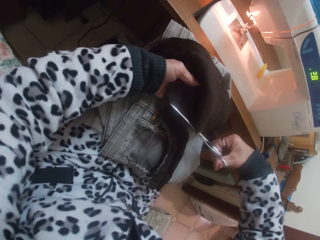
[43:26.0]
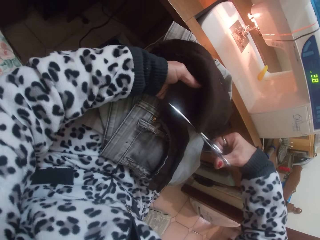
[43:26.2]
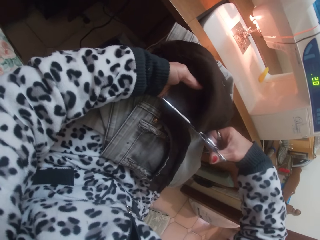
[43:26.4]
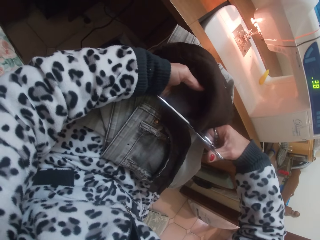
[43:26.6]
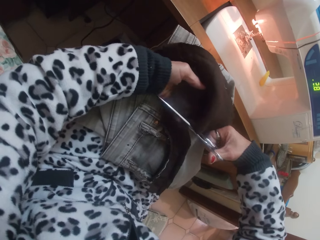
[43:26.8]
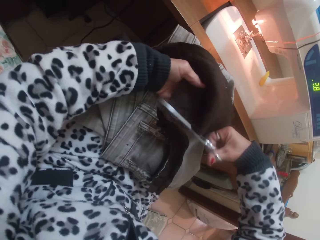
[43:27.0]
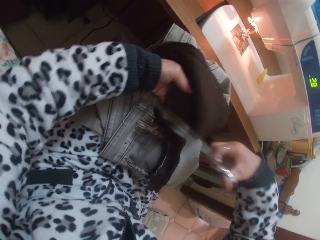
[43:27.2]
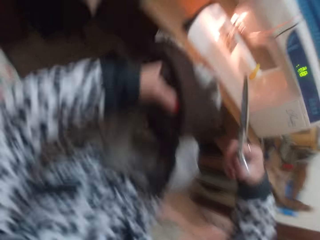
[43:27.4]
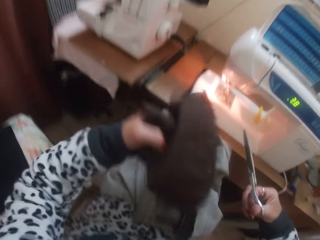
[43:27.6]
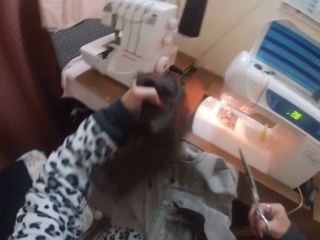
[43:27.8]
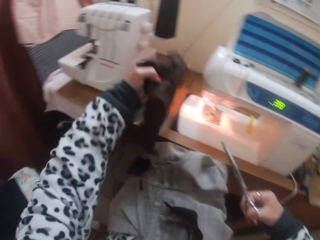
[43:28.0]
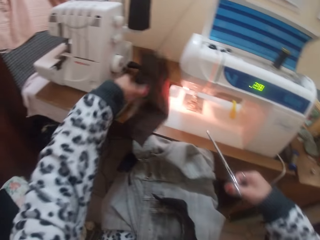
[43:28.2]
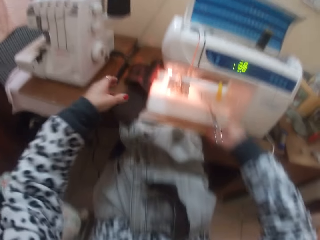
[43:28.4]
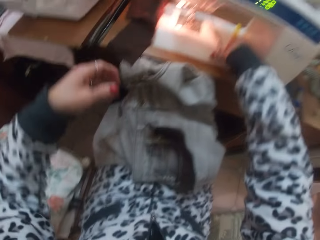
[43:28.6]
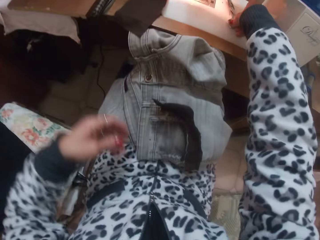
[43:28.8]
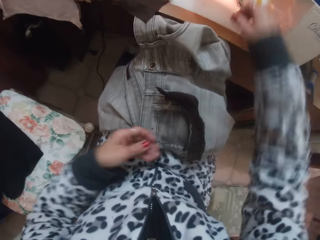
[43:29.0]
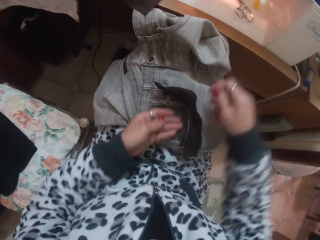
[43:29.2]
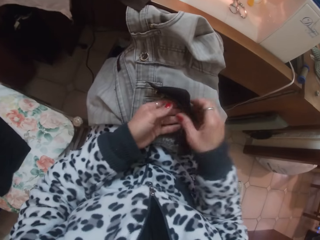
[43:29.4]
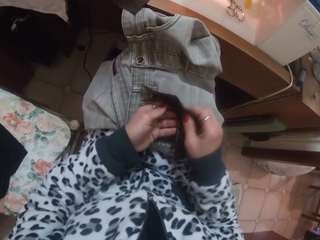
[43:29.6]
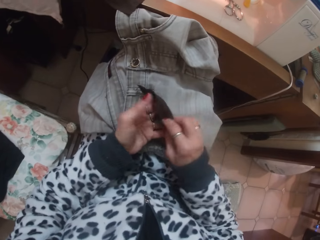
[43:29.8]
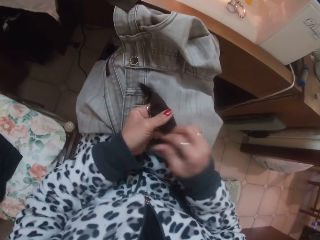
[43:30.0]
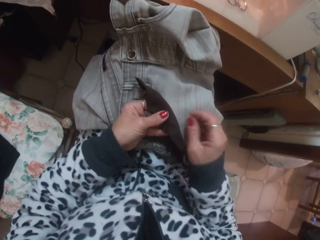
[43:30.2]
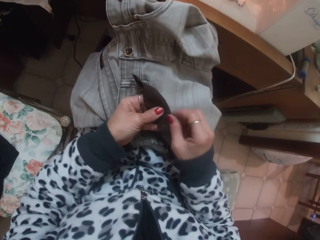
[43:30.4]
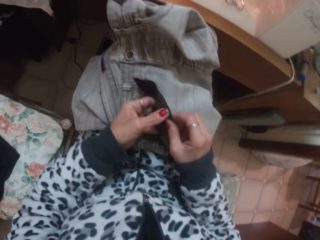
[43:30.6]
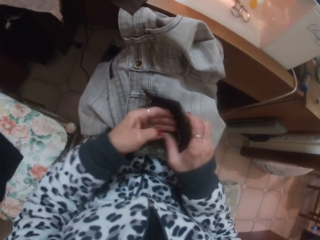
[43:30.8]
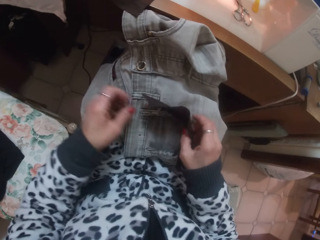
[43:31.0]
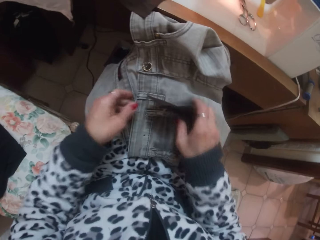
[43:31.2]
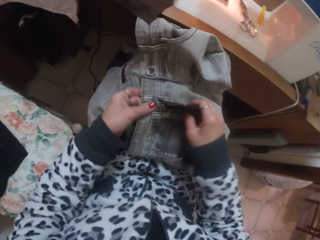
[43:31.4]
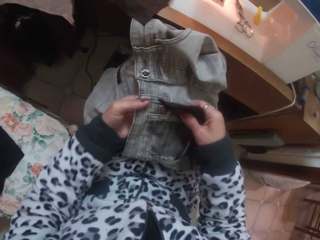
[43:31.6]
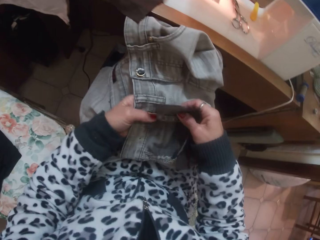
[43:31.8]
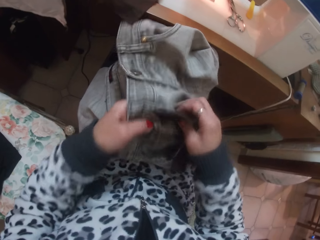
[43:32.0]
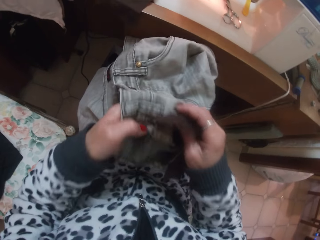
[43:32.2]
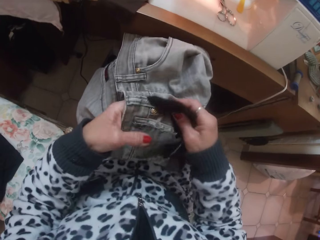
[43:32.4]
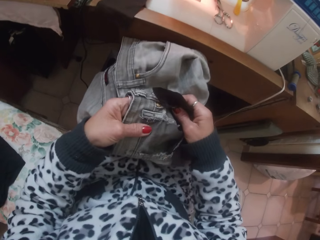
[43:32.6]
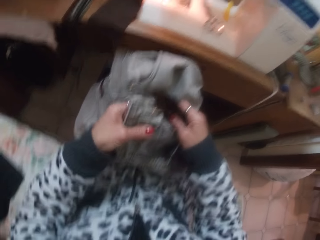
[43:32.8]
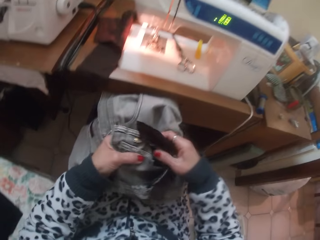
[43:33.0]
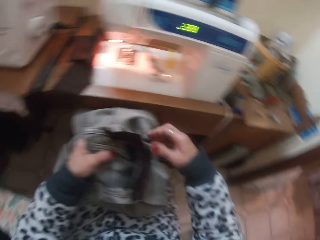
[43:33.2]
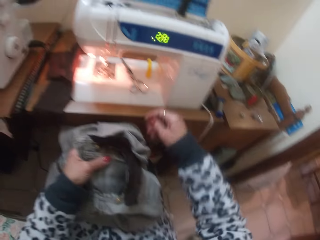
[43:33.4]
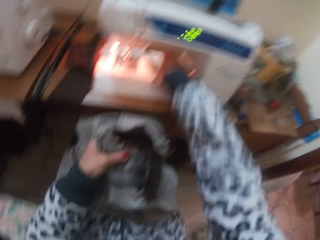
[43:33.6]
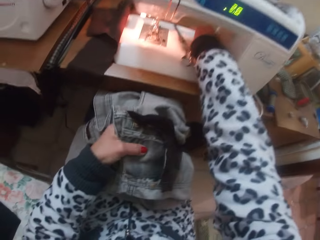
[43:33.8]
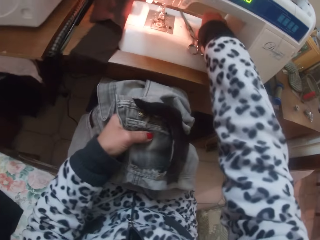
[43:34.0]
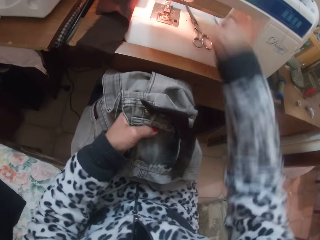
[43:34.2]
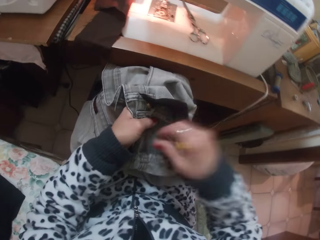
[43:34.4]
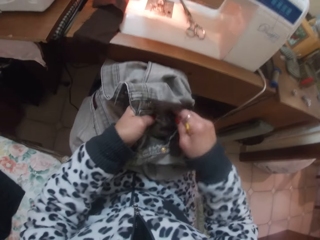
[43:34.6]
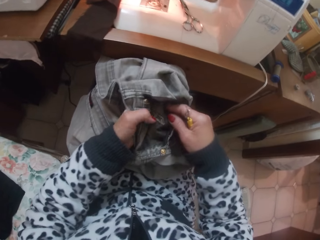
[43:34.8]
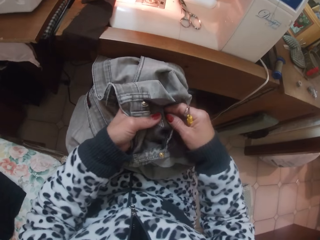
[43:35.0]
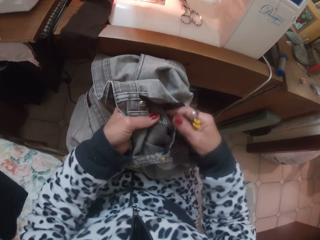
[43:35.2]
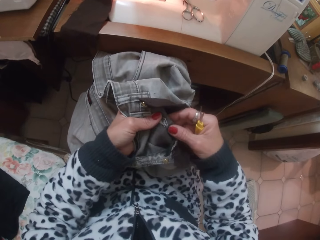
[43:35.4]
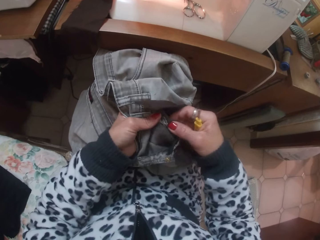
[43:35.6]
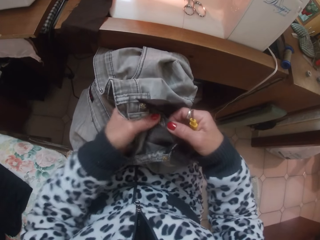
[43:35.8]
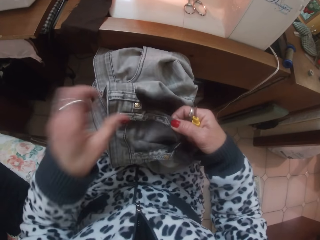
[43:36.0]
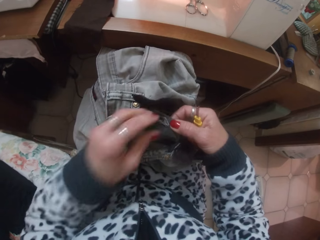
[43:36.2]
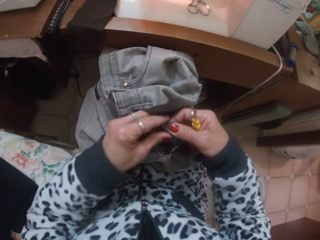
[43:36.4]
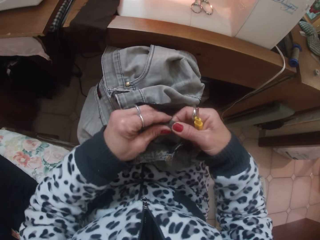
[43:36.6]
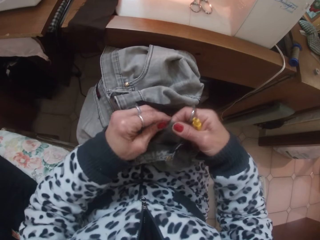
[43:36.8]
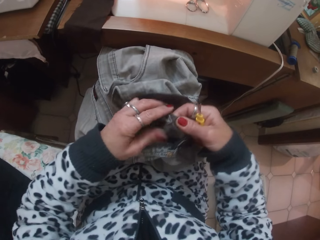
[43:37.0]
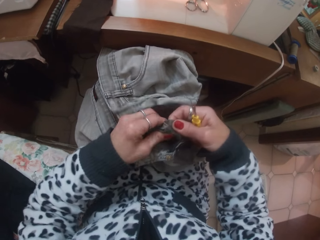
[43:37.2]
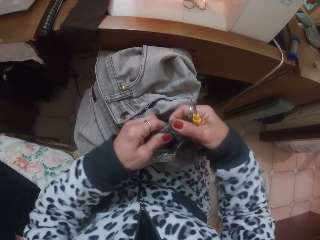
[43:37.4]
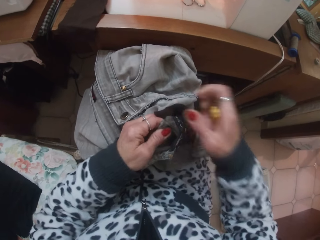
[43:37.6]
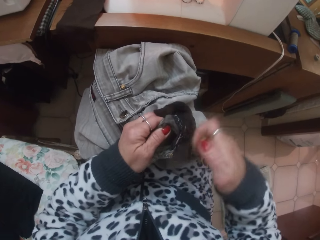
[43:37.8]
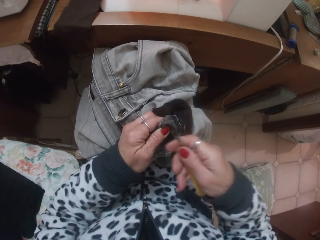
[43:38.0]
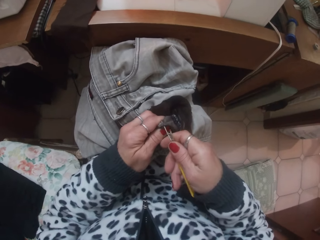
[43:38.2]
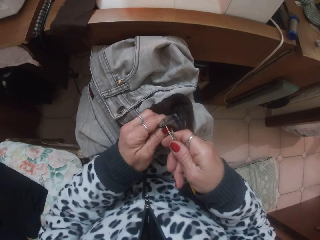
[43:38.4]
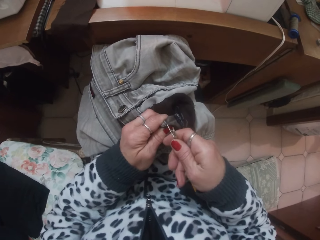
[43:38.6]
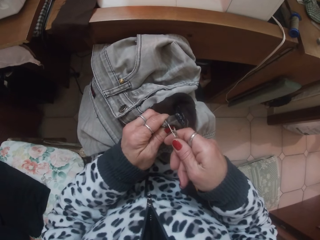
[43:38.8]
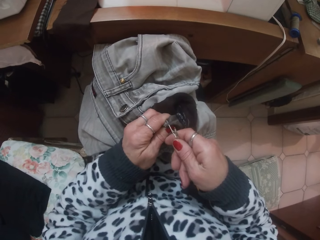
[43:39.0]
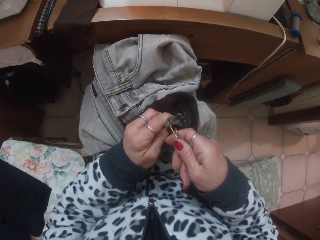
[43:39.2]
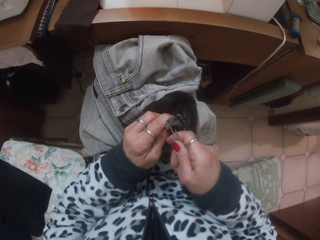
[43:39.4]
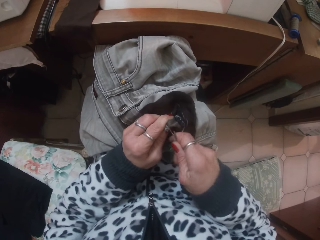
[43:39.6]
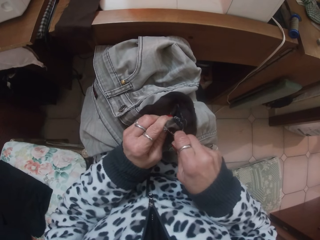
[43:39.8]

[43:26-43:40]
The camera wearer cuts the cloth. She places the cut fabric on the sewing table with her left hand. She drops the scissors on the sewing bed with her right hand. She adjusts the fabric with both hands. She inspects the cloth. She picks a seam ripper on the sewing bed with her left hand. She holds the cloth. She removes thread from the jean with the seam ripper in her right hand.

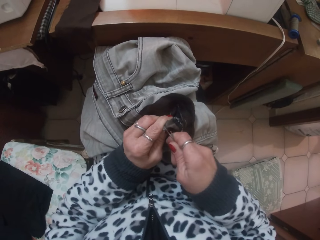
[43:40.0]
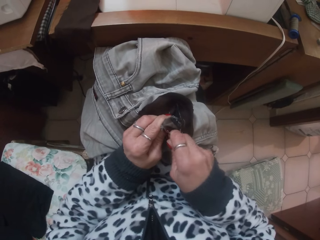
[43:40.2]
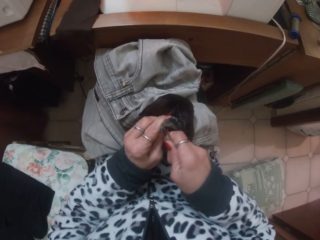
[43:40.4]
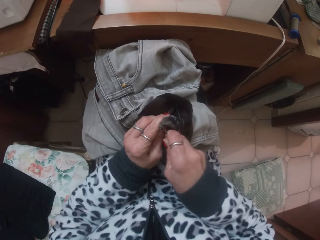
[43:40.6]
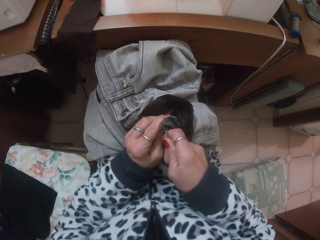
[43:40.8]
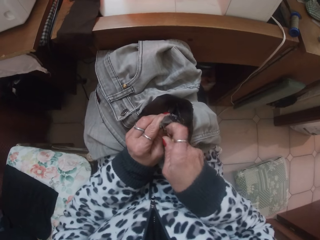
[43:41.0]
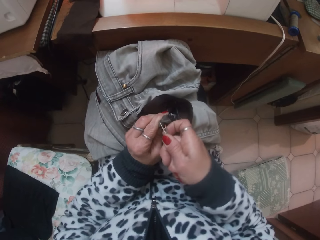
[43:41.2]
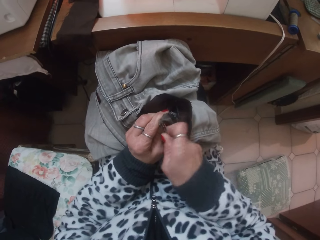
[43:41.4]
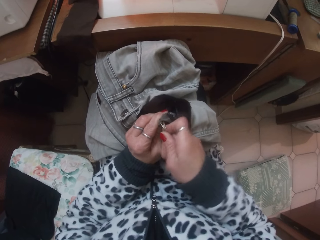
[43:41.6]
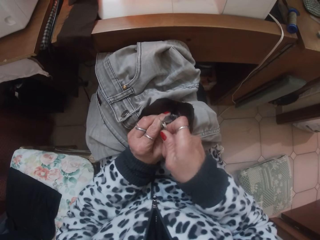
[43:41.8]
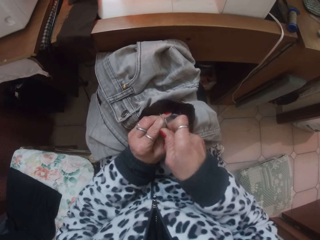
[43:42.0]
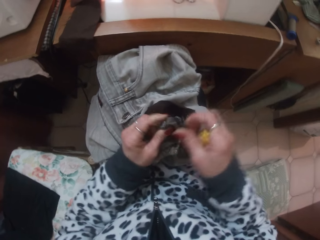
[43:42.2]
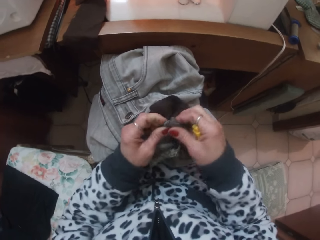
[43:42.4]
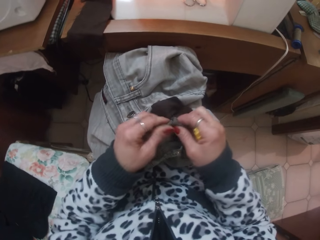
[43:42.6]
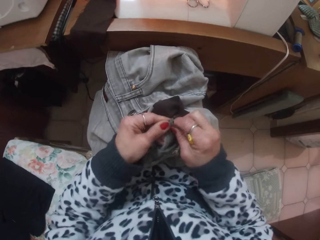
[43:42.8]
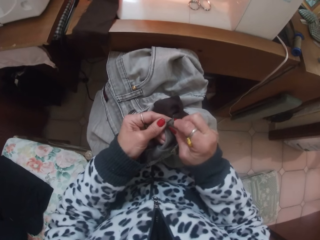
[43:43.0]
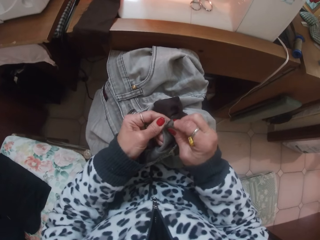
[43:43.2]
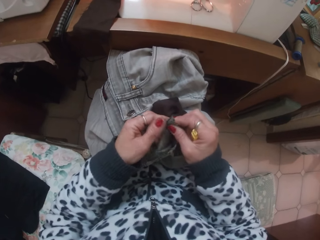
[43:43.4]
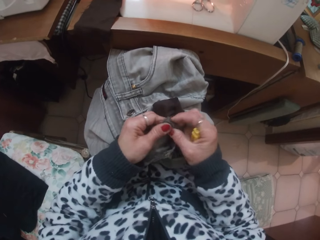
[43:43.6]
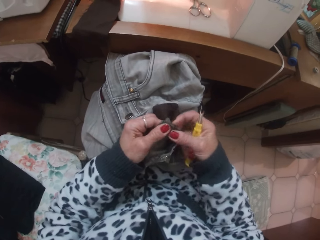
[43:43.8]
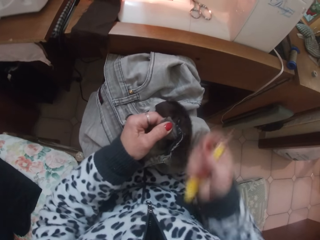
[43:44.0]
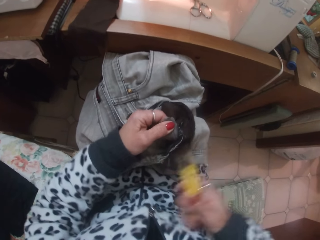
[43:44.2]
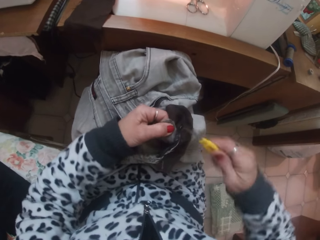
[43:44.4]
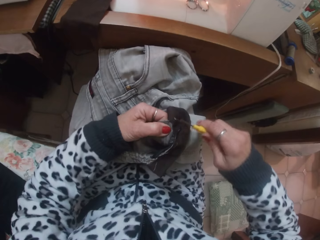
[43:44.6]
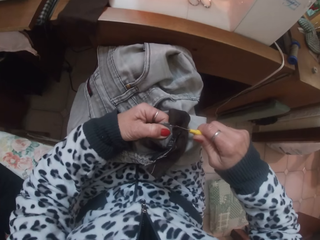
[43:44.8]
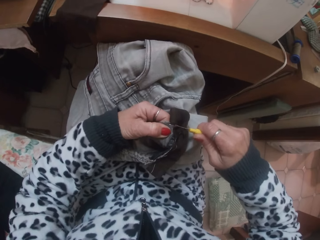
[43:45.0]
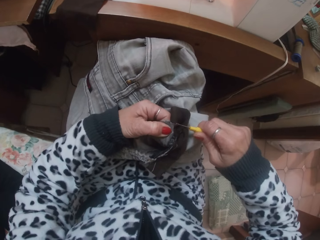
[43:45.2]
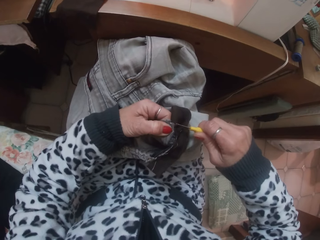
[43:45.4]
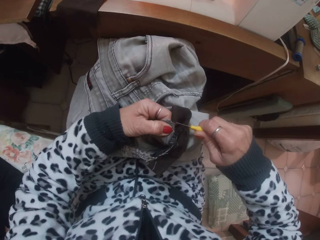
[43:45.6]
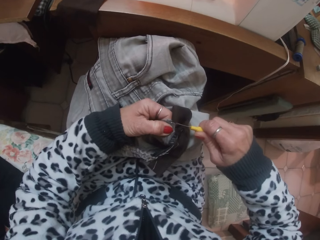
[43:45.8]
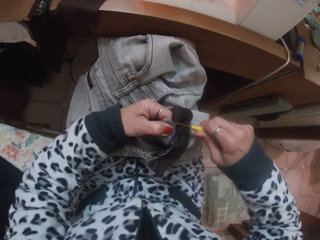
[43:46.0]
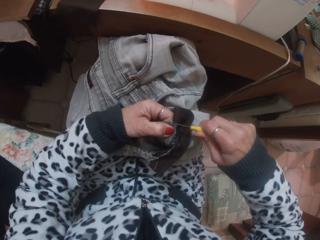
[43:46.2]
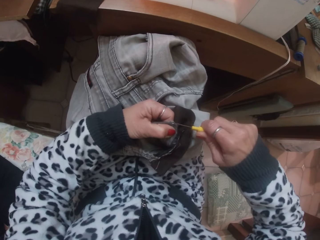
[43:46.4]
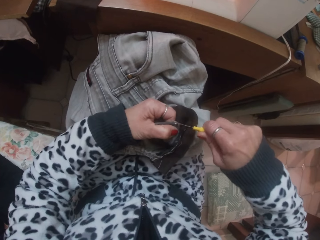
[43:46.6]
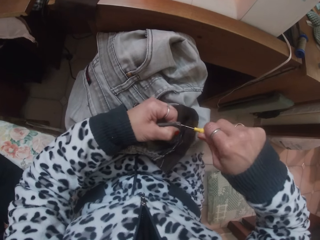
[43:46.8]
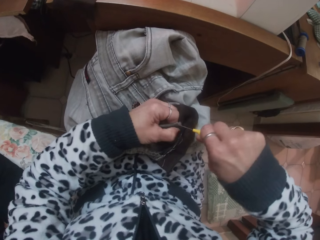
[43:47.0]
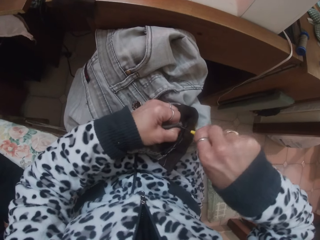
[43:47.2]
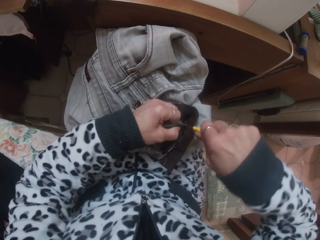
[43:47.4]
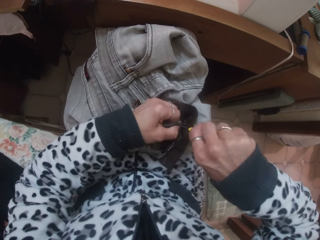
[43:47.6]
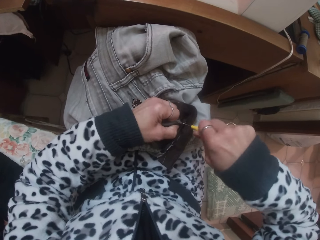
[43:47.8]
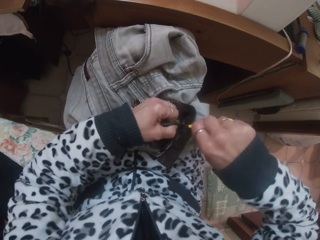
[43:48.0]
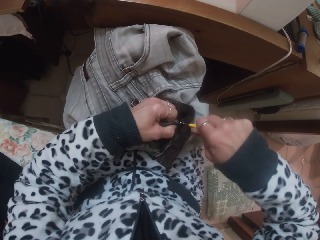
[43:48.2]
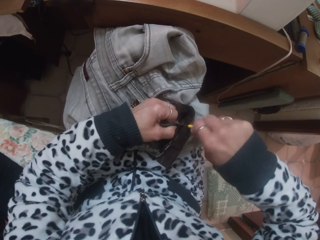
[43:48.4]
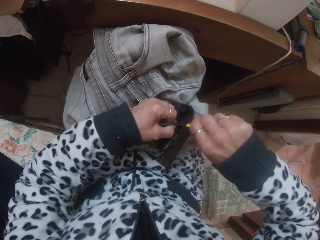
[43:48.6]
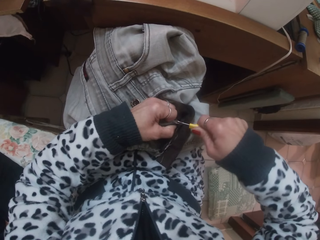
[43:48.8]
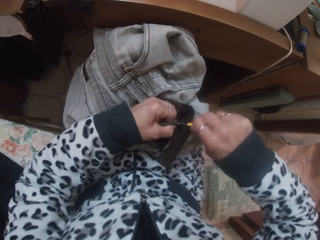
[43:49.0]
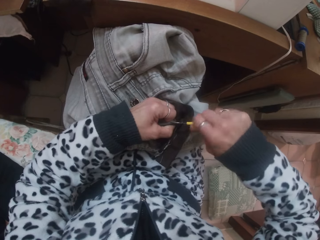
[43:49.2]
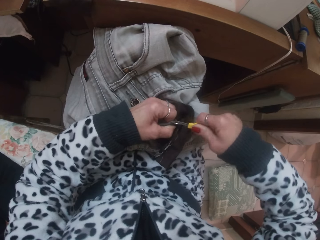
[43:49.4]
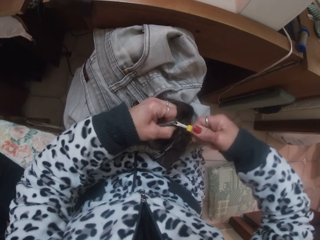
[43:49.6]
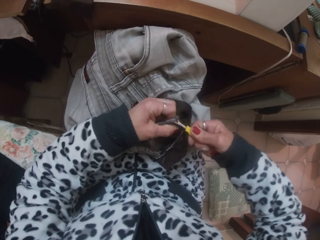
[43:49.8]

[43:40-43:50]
The camera wearer deconstructs the cloth with the seam ripper.
